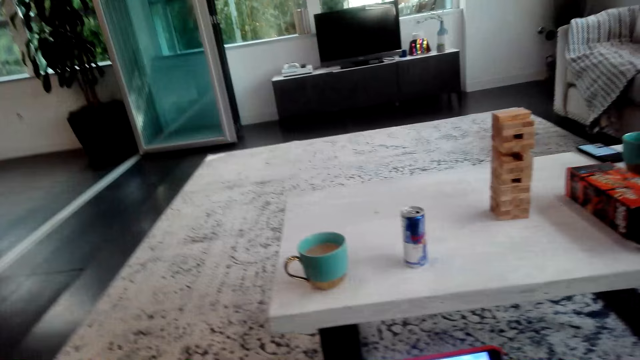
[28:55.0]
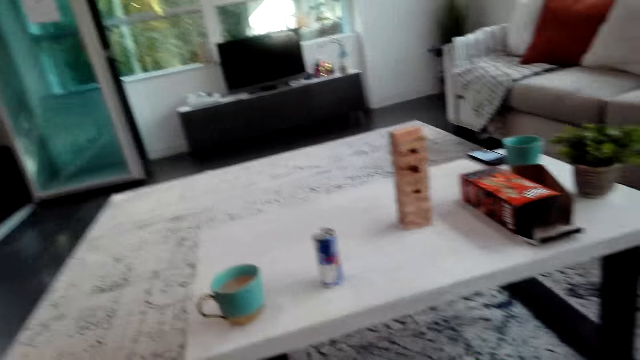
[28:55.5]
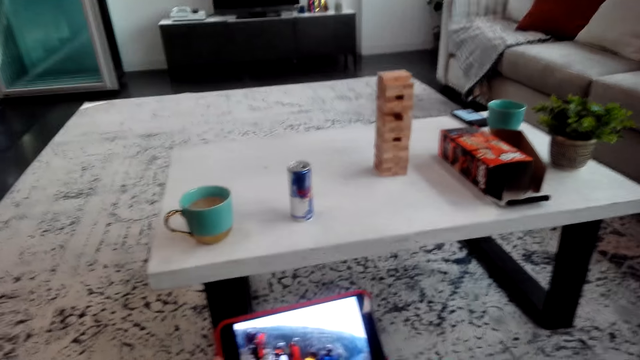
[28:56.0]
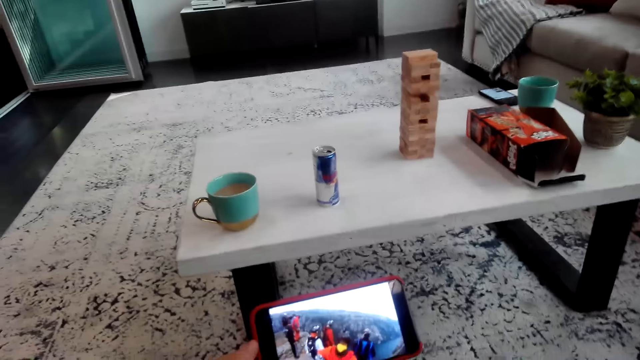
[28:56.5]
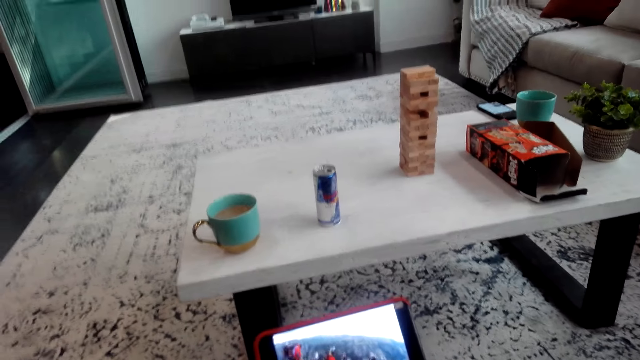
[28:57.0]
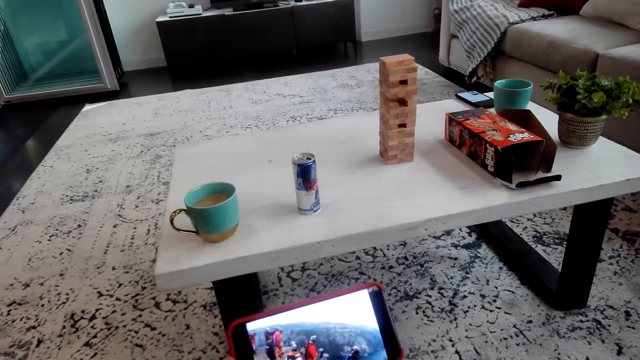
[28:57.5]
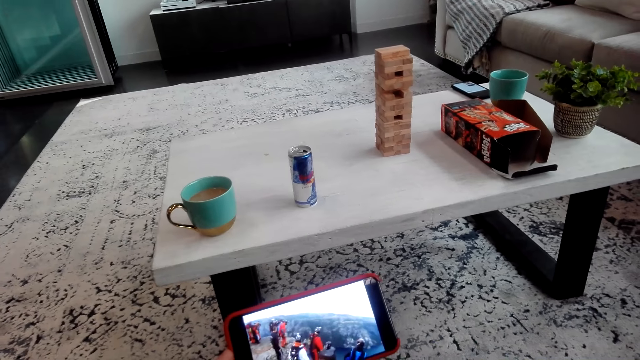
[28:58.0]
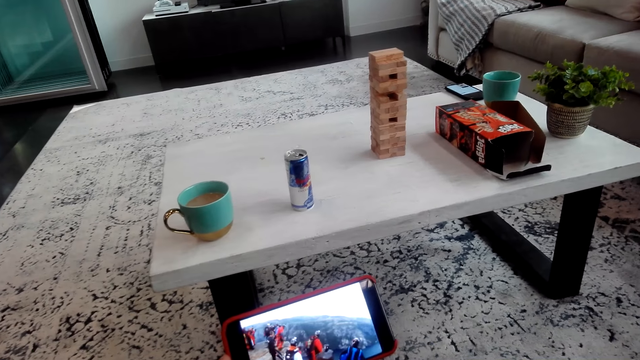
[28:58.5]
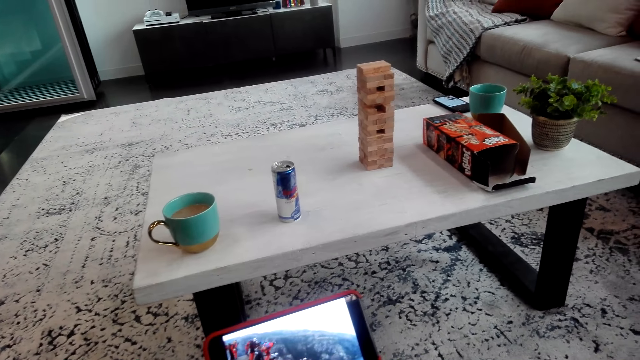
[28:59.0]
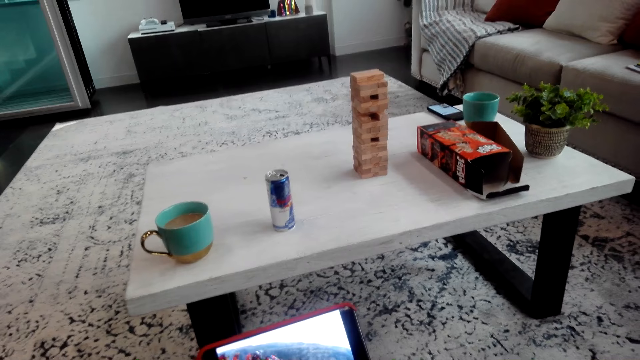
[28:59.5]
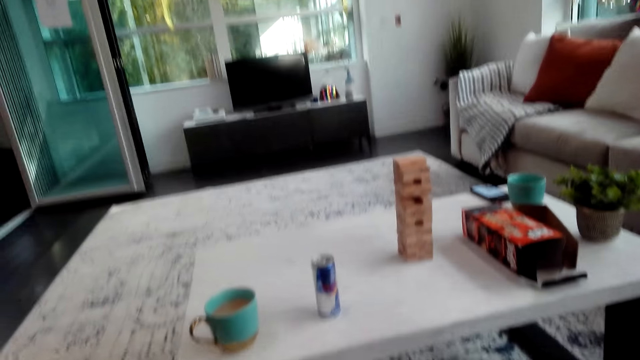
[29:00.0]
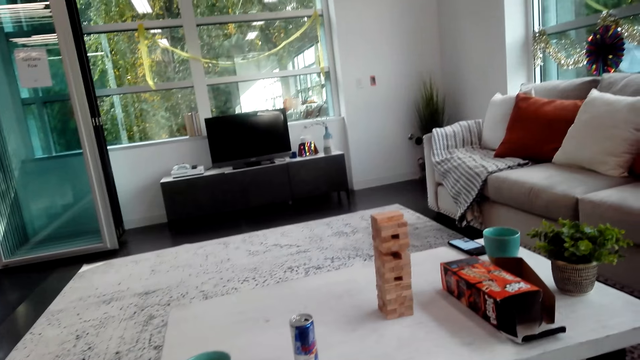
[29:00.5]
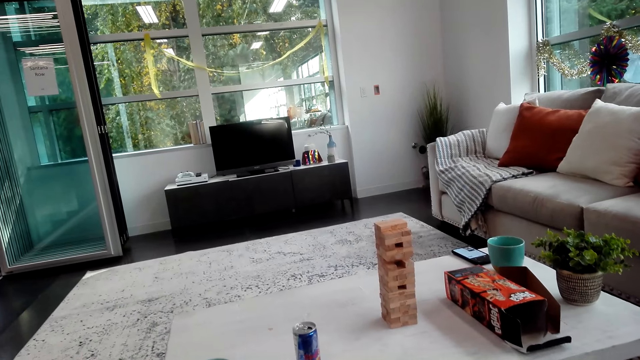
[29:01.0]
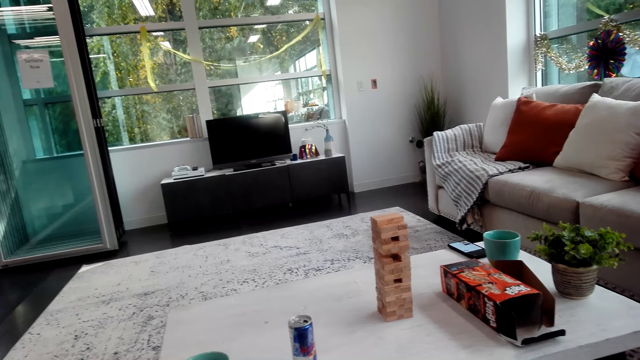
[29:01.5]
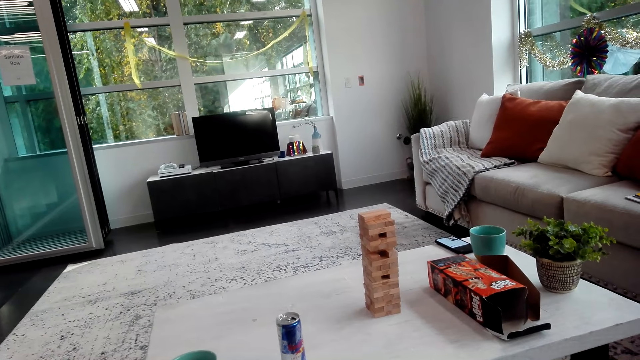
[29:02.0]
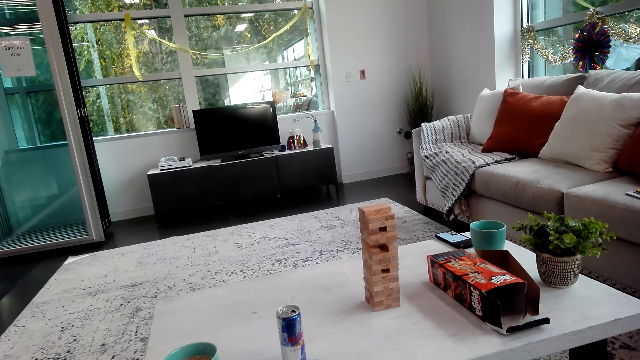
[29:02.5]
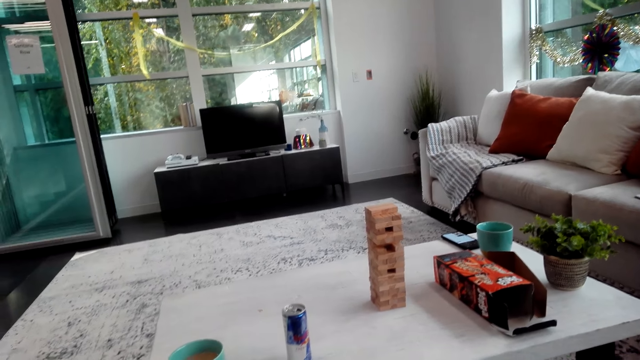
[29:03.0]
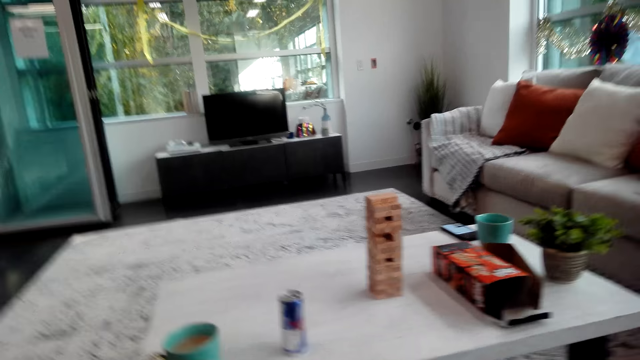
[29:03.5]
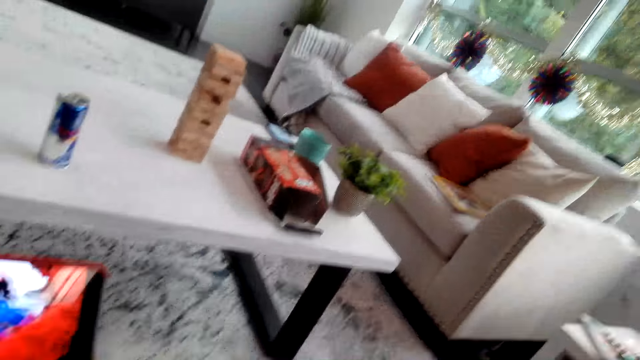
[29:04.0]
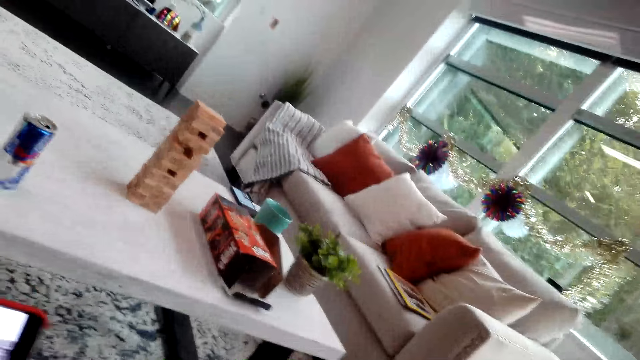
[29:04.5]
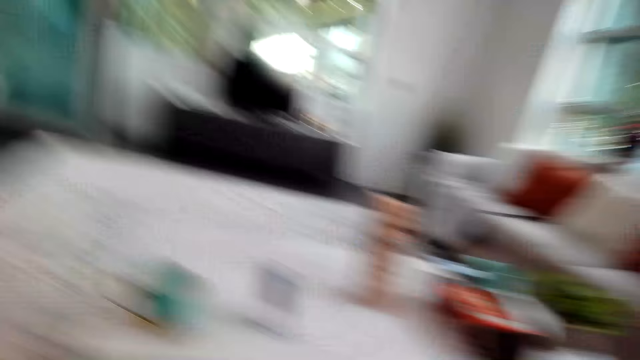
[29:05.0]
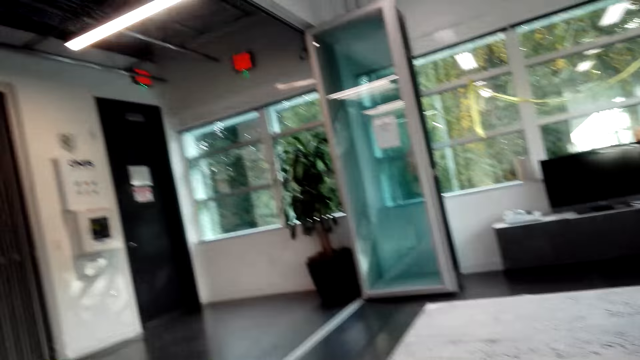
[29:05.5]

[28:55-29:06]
The camera wearer watches from the cellphone.

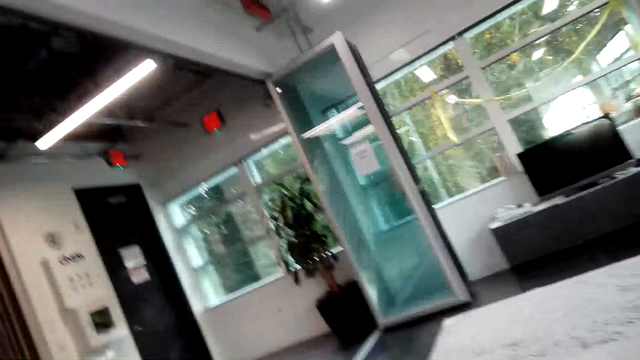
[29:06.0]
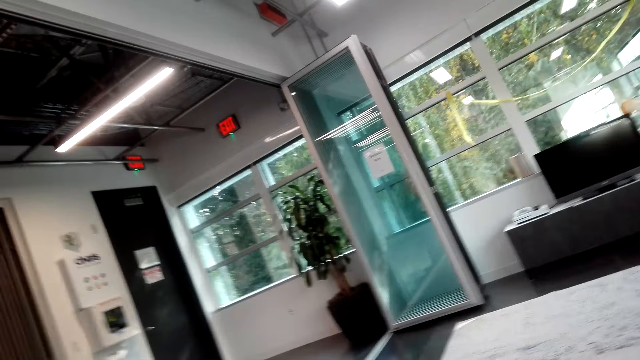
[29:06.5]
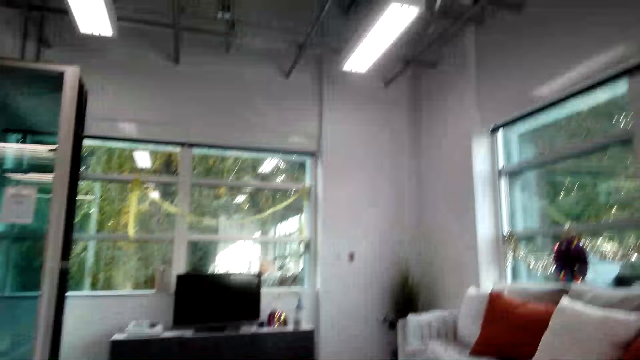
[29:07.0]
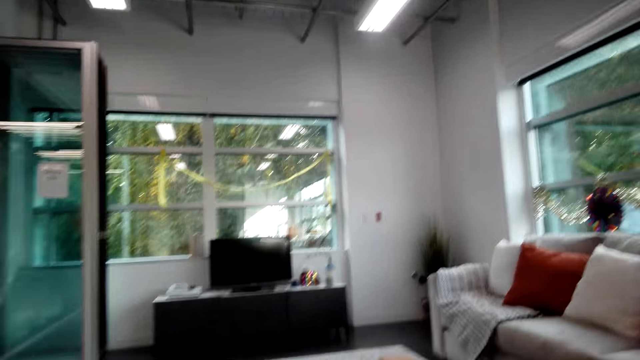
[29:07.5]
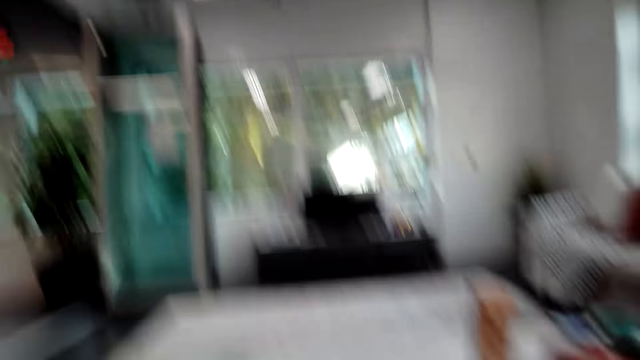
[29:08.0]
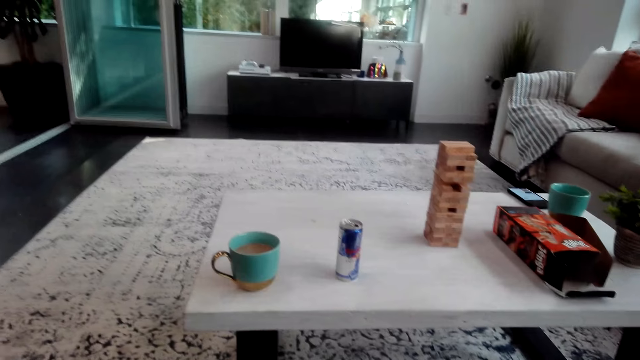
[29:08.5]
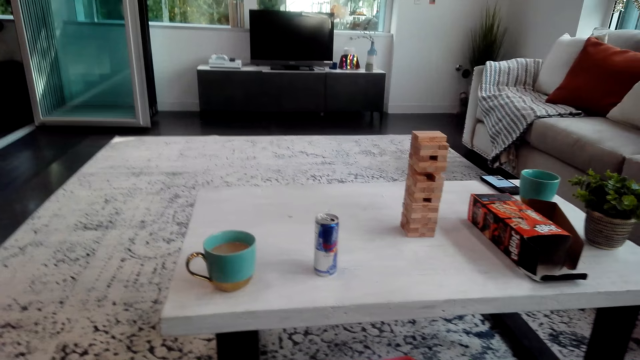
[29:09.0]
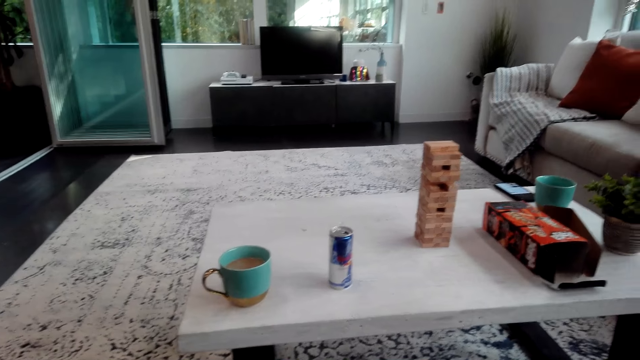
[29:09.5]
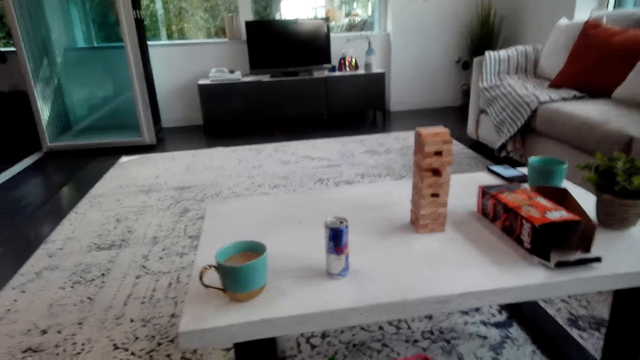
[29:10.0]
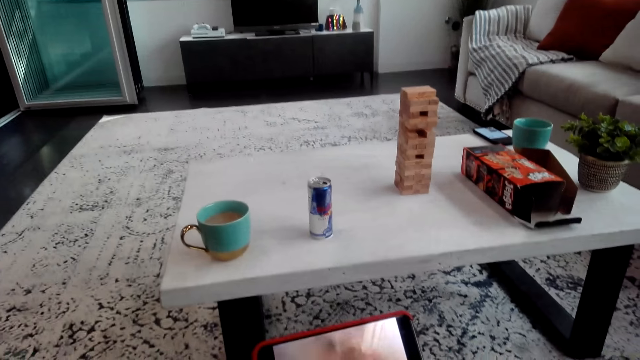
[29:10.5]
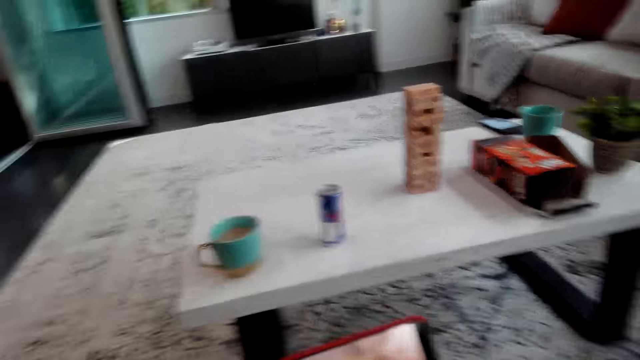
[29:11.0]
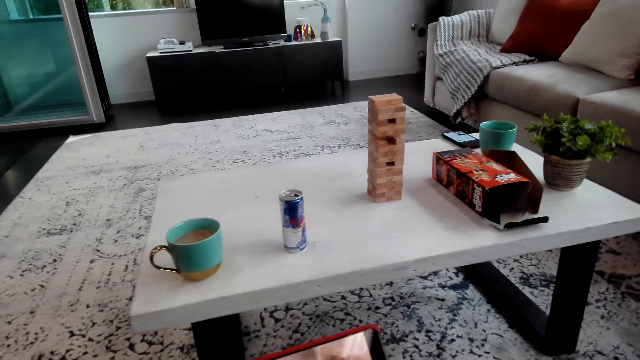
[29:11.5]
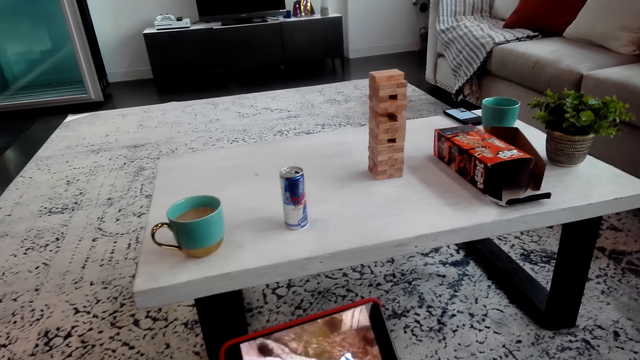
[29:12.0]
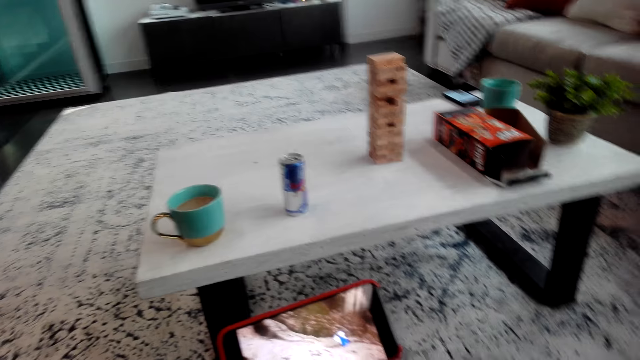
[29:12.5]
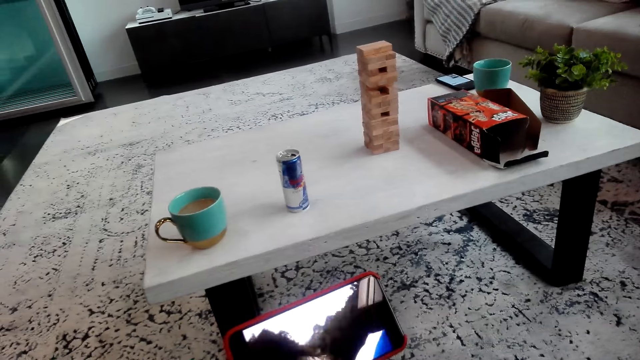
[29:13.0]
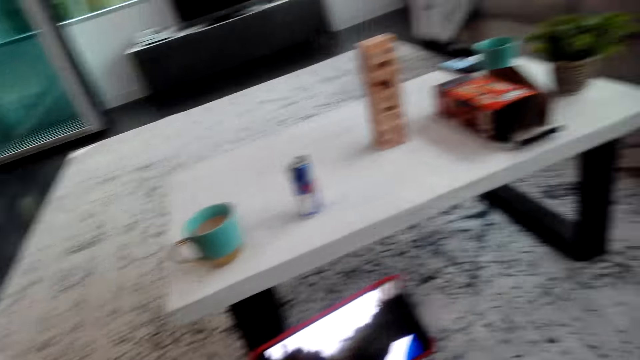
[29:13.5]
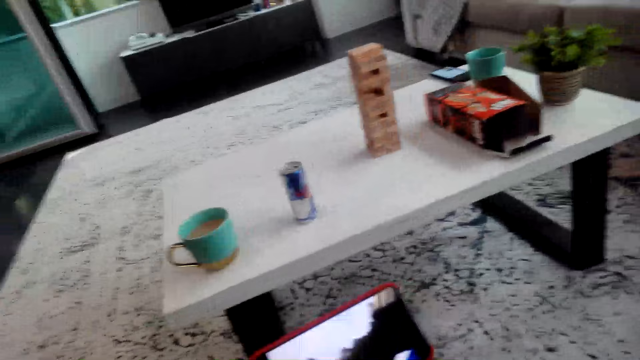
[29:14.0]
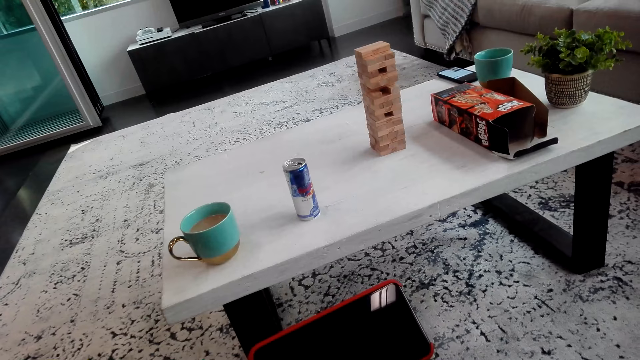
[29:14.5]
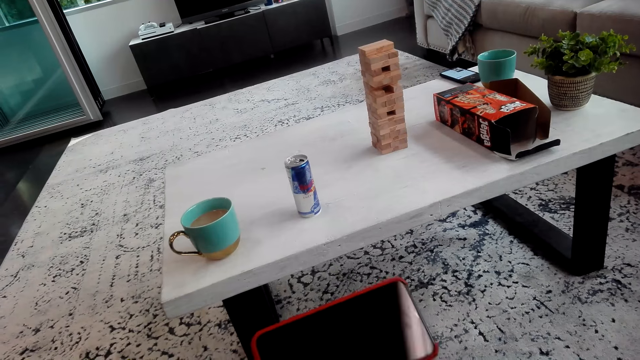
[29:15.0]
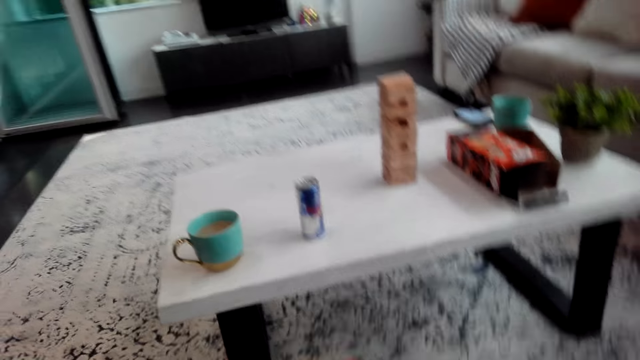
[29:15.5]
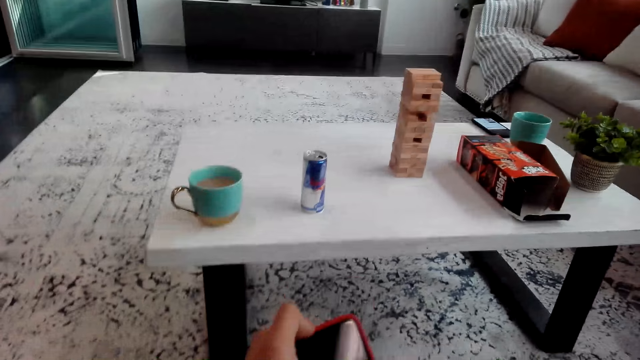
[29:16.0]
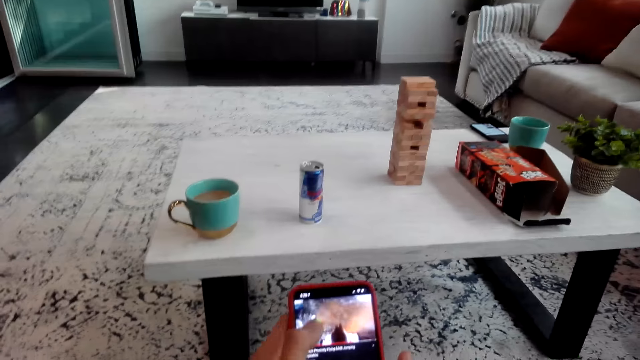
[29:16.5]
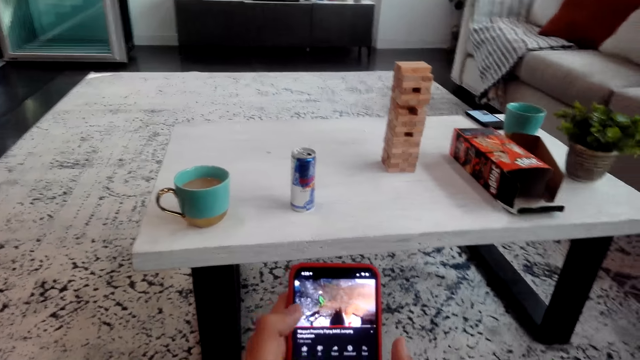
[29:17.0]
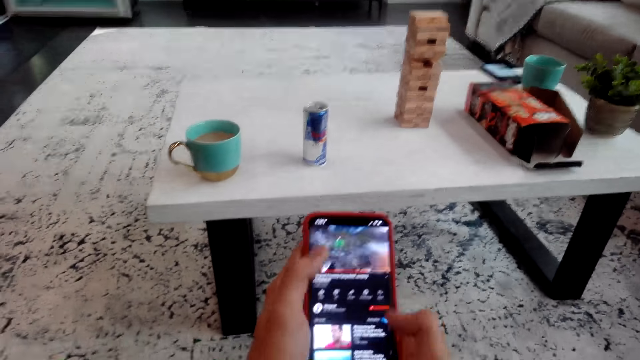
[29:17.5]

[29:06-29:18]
The camera wearer looks around. They watch from the cellphone. They scroll on the phone.
